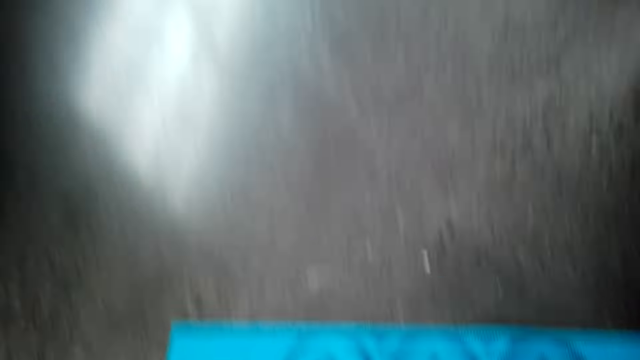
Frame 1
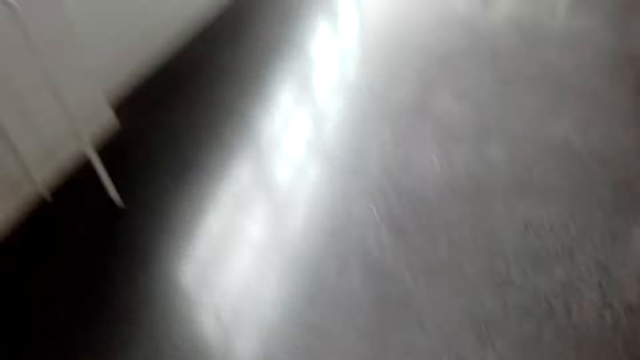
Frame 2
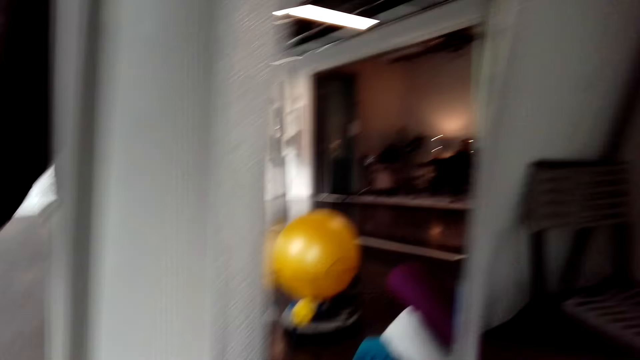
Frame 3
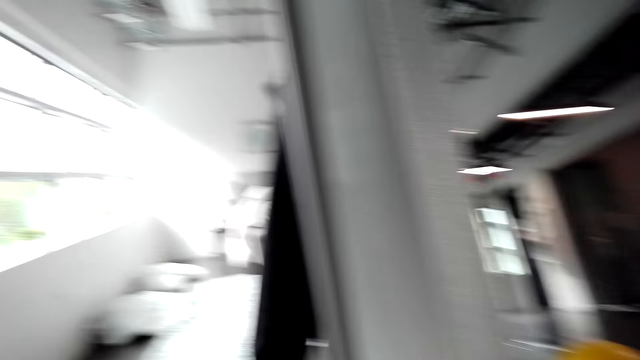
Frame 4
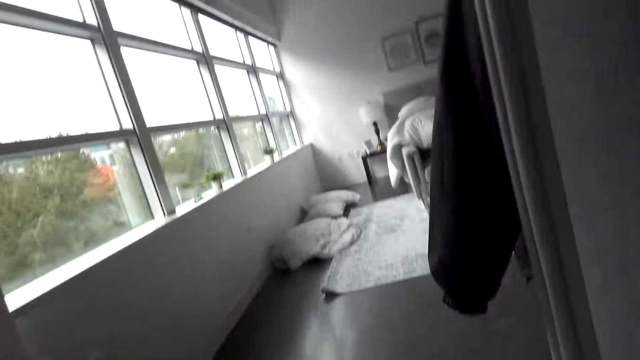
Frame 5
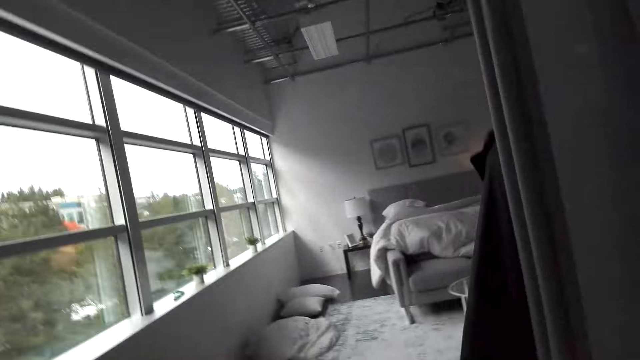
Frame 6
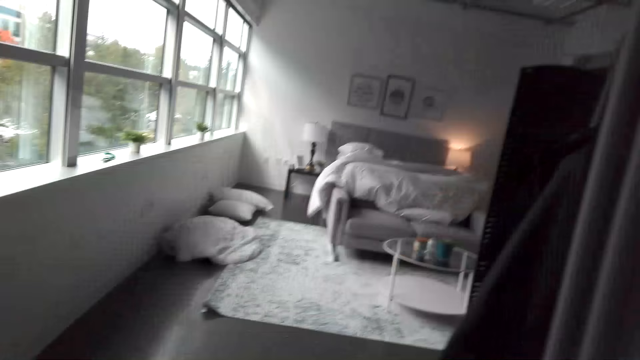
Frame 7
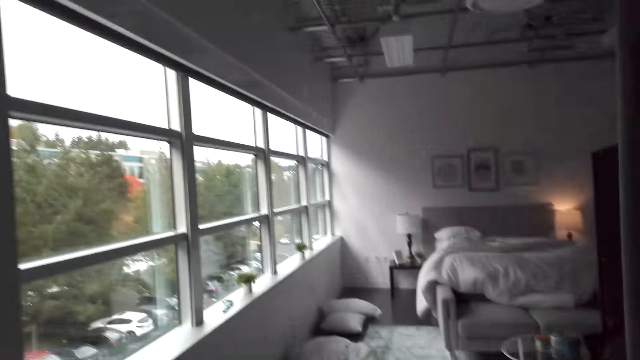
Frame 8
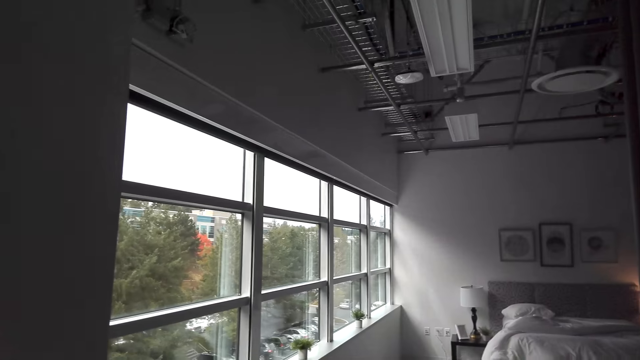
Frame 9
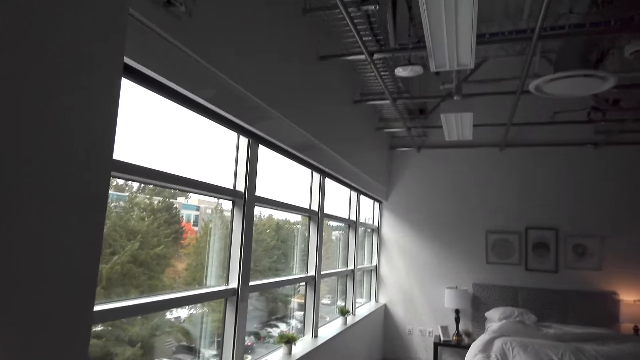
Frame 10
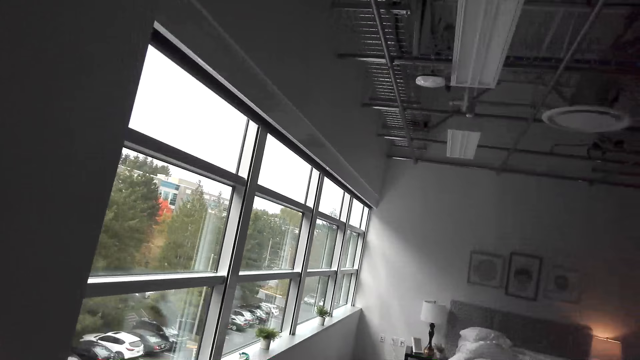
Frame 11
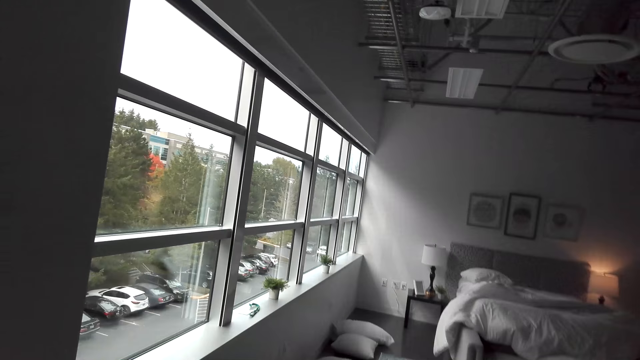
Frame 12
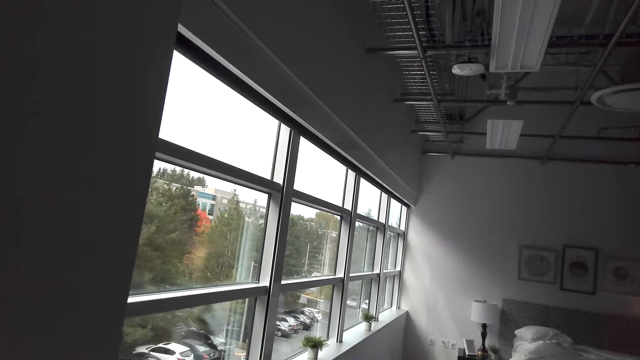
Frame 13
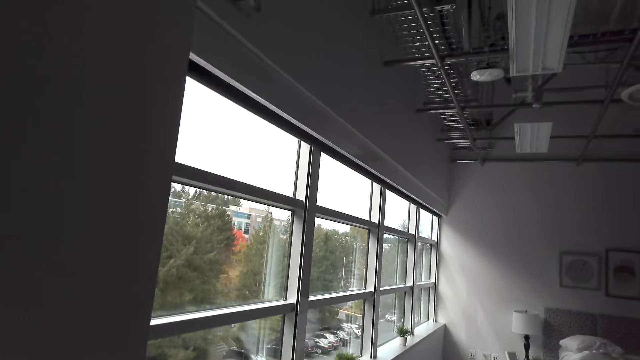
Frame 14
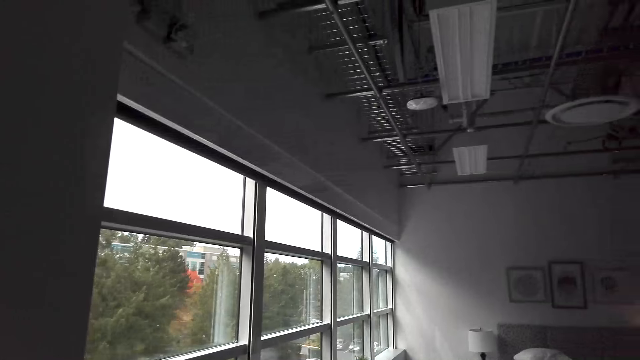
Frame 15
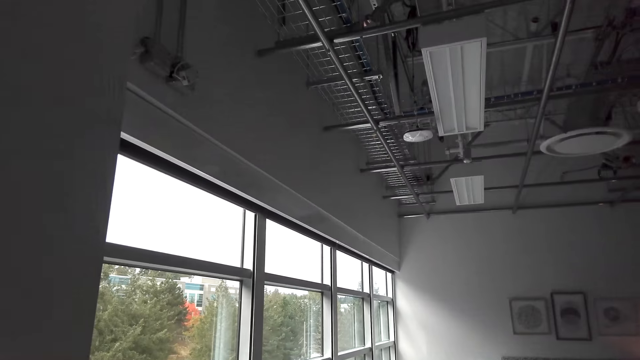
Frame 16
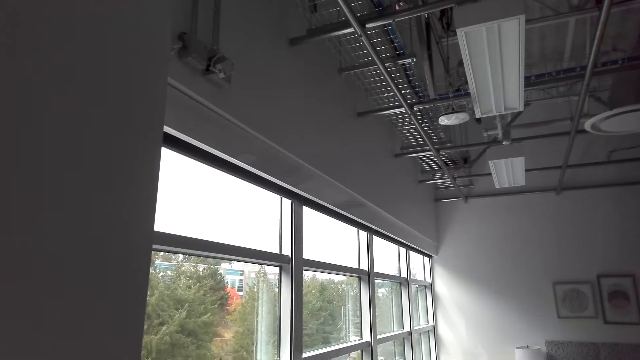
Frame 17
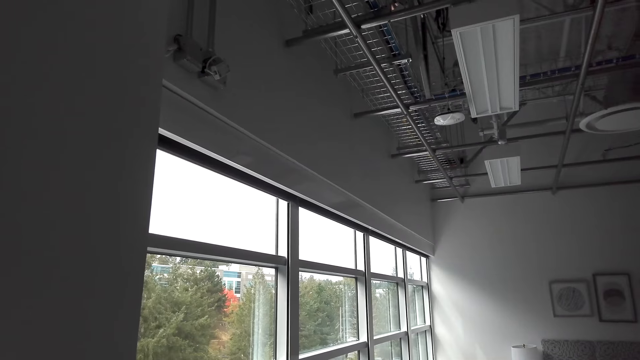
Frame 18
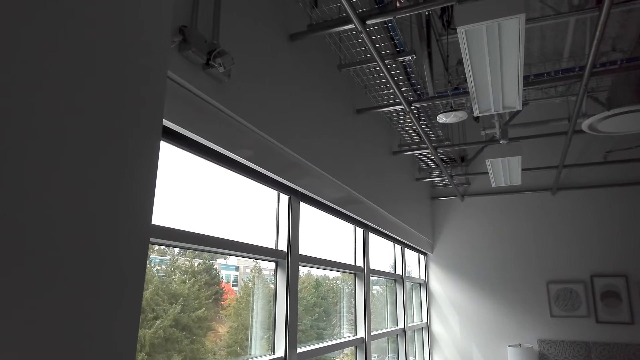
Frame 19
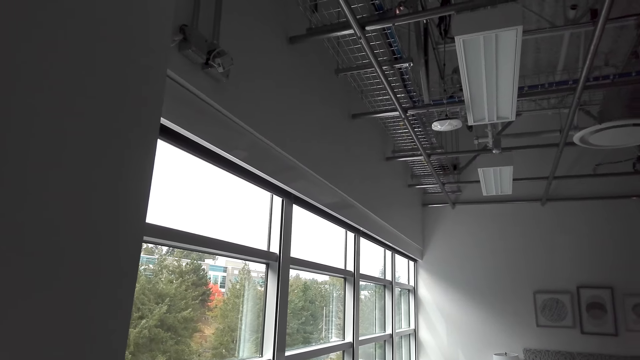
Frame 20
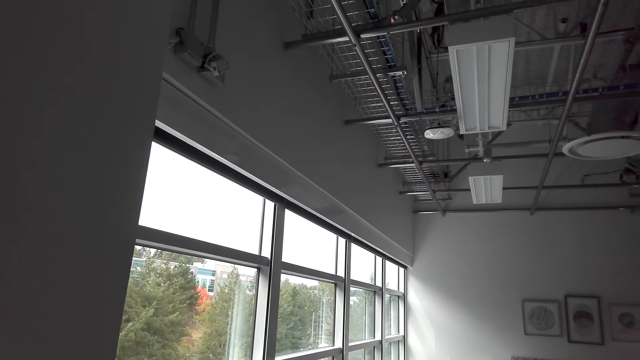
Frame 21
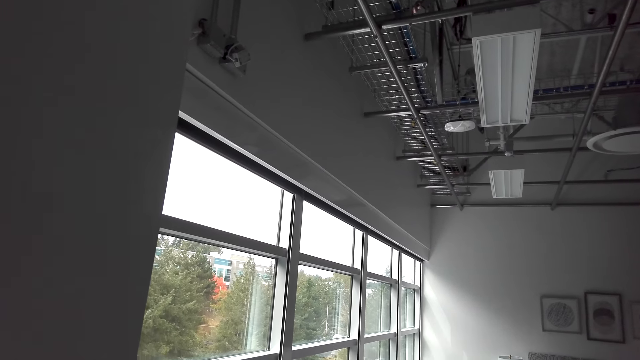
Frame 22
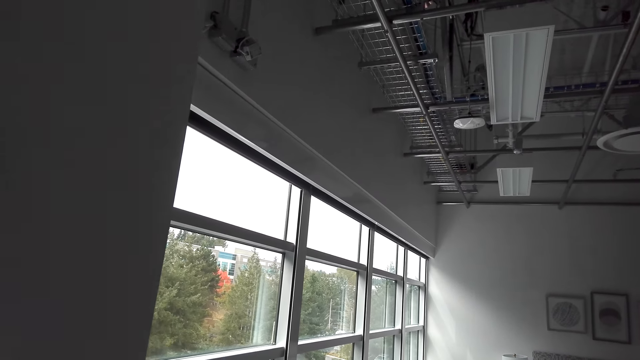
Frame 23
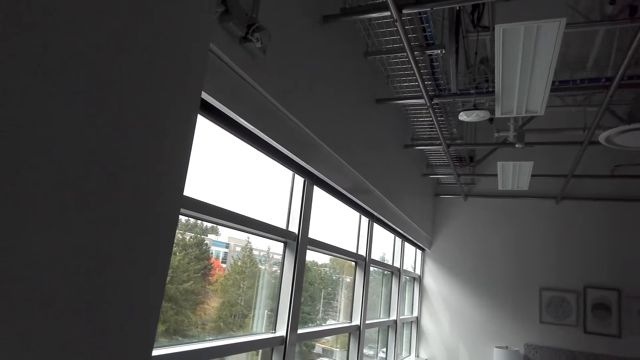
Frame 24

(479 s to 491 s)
The camera wearer stands.

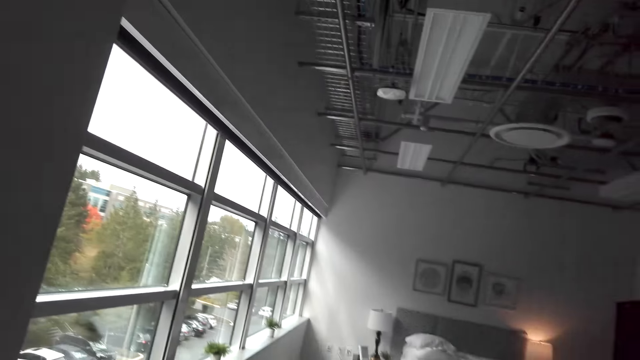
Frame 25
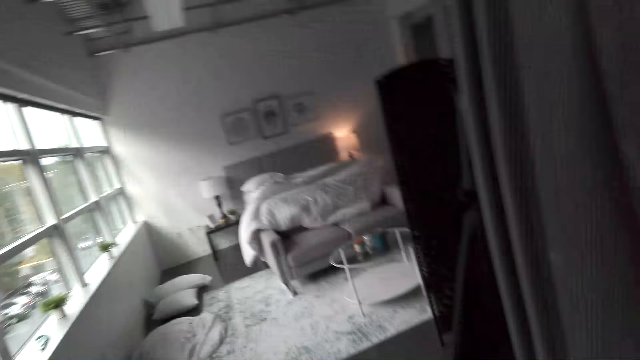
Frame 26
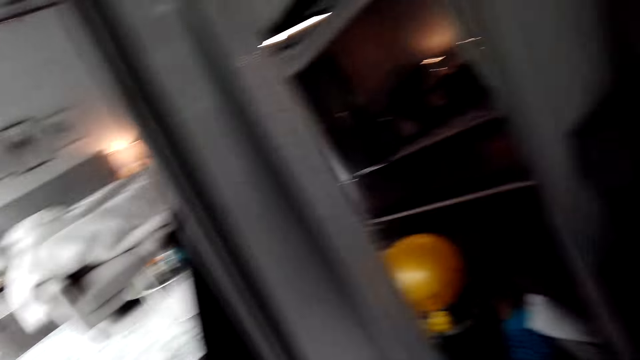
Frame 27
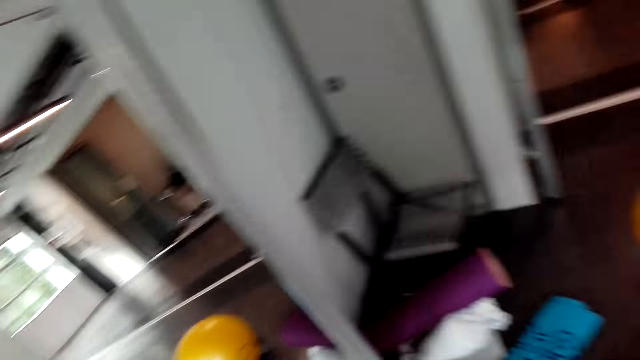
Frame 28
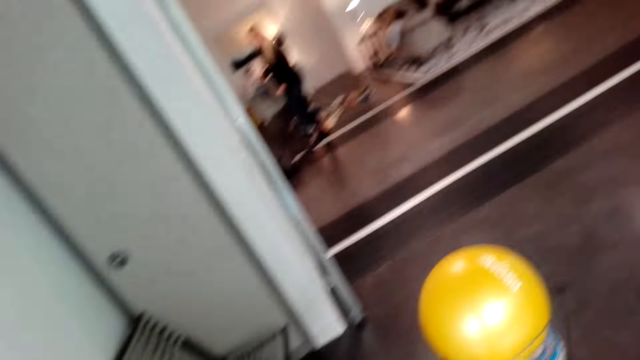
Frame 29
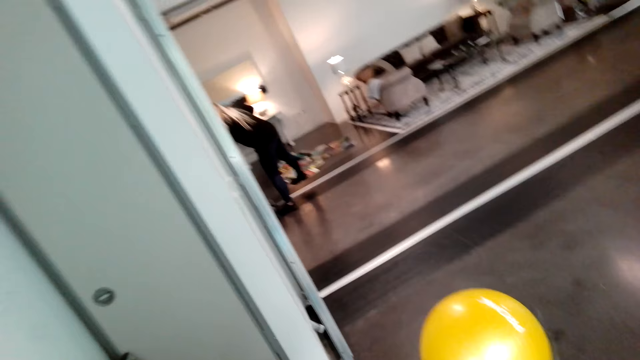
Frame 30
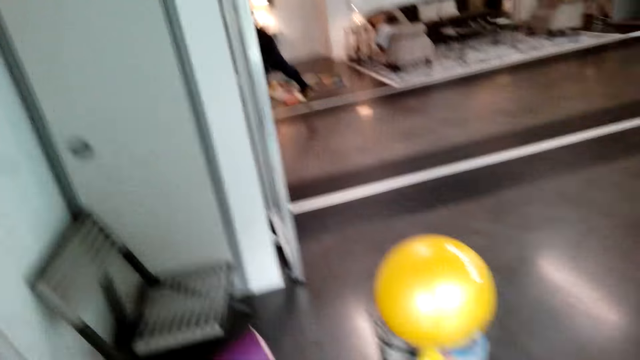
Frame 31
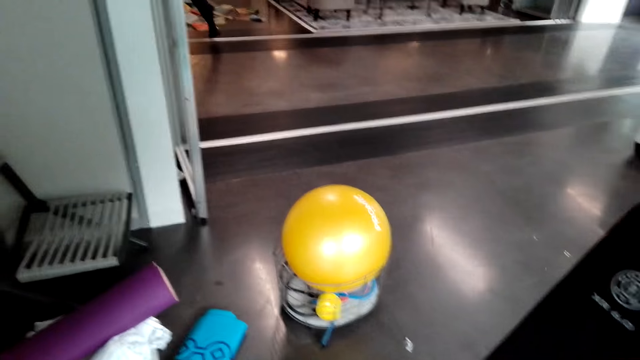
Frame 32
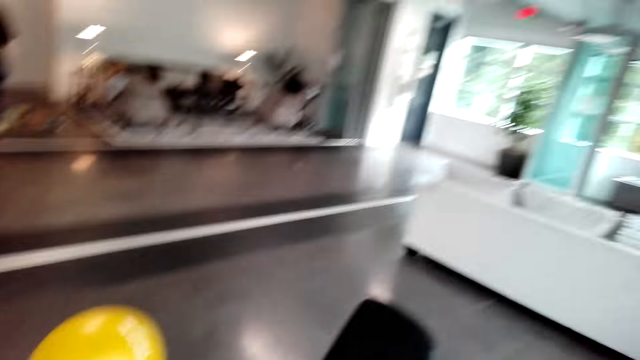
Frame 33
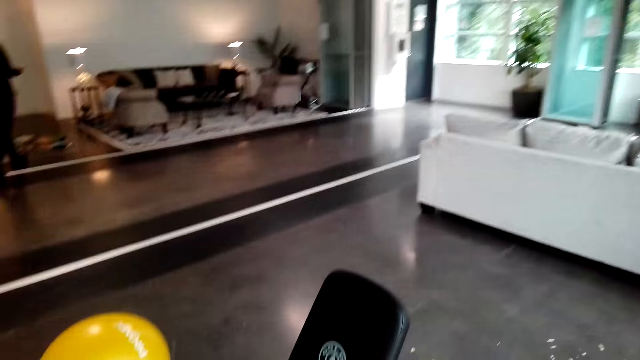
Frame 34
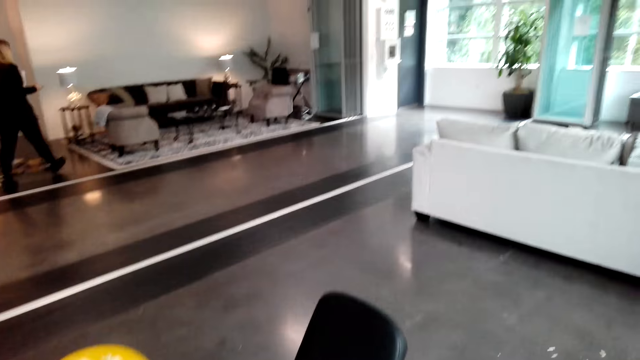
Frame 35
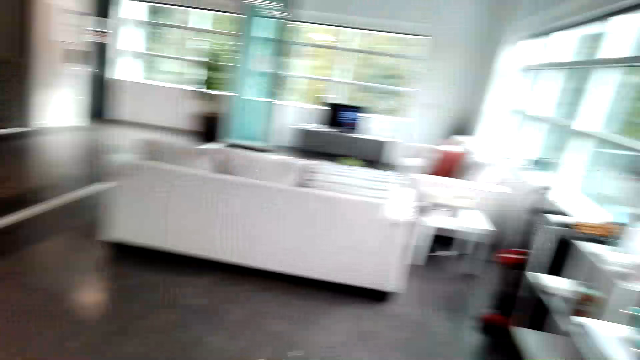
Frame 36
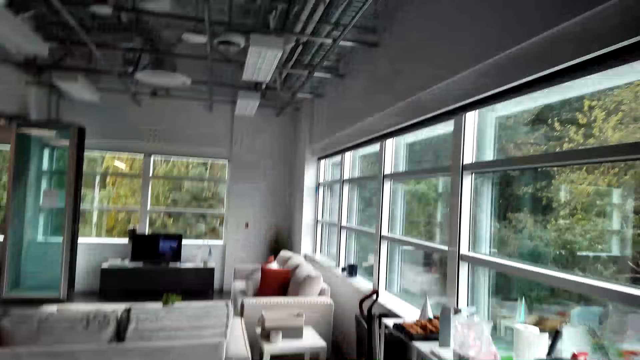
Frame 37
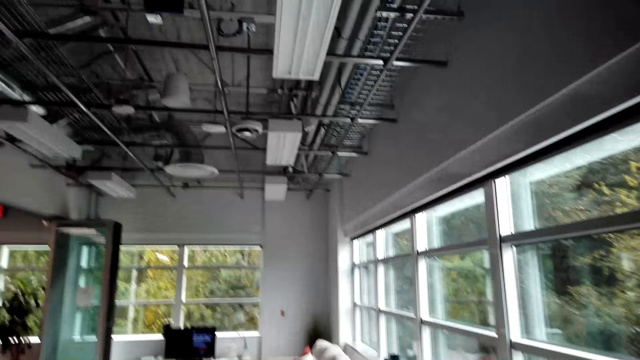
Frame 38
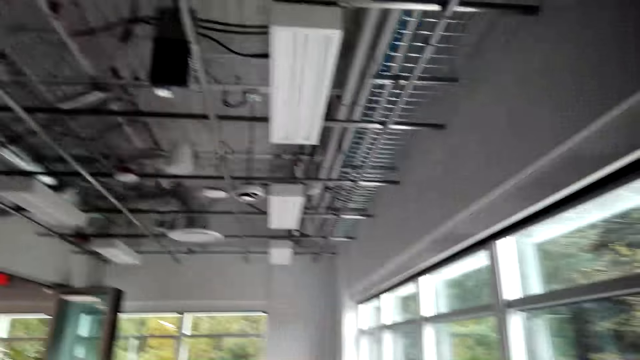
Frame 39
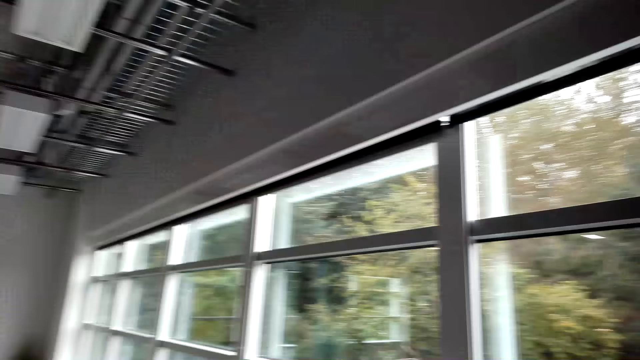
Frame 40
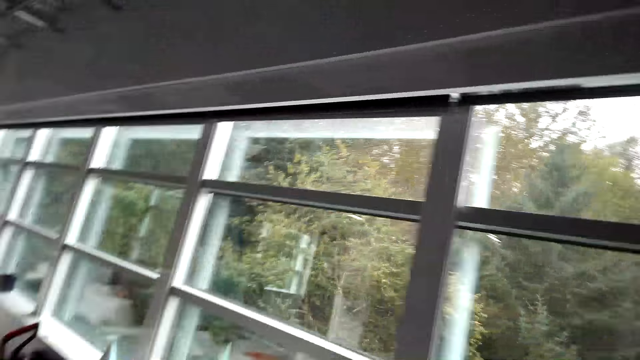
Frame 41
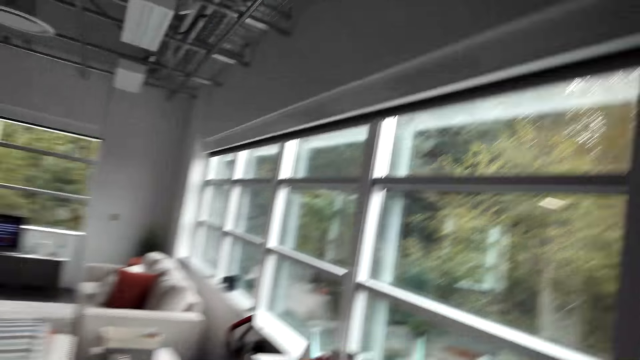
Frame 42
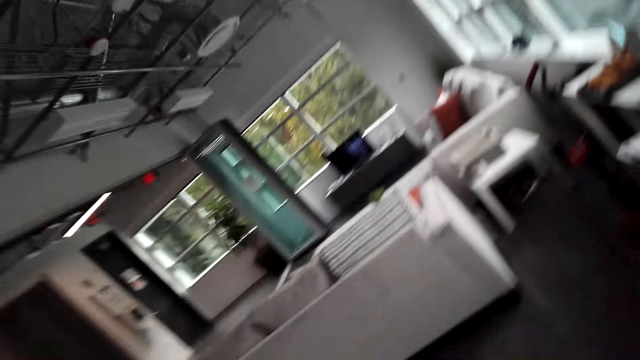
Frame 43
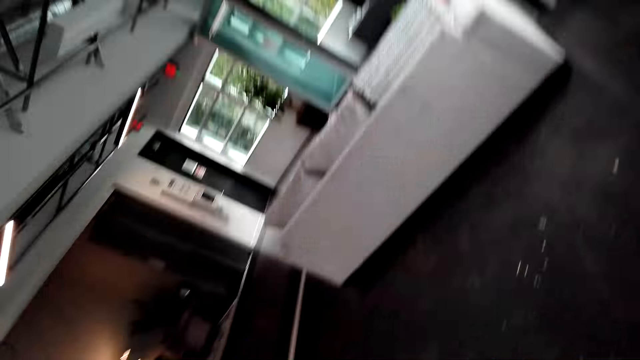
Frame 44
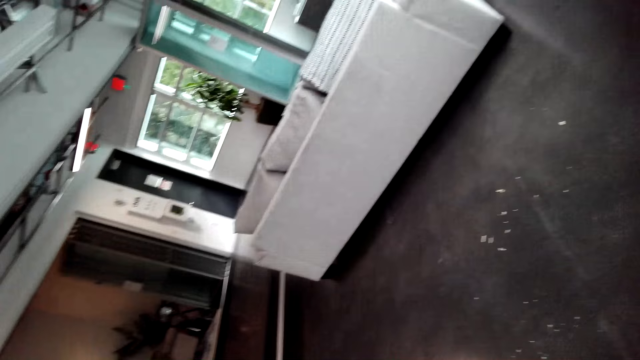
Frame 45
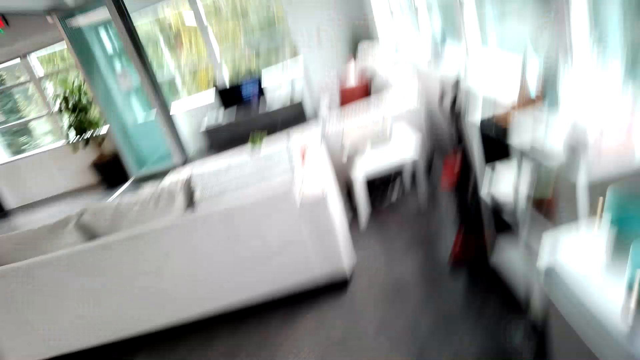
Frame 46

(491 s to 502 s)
The camera wearer looks around. They walk around.
